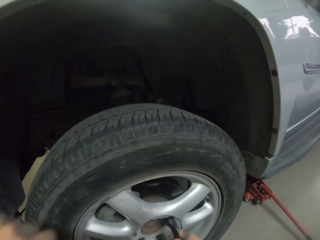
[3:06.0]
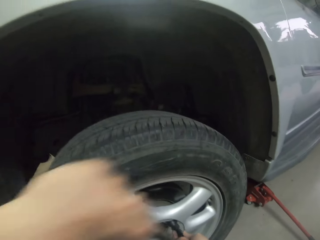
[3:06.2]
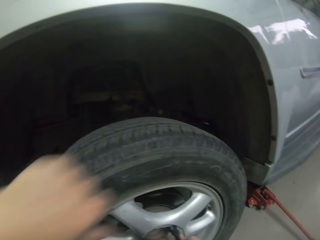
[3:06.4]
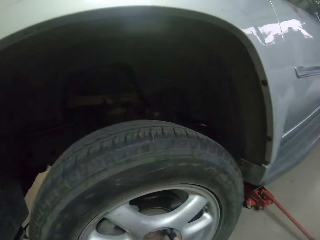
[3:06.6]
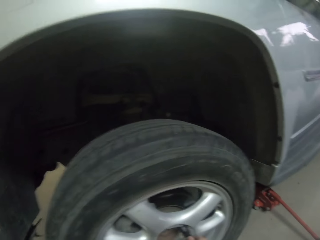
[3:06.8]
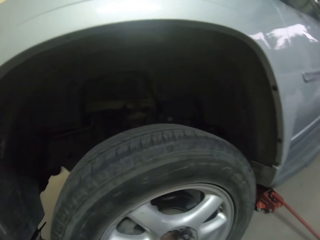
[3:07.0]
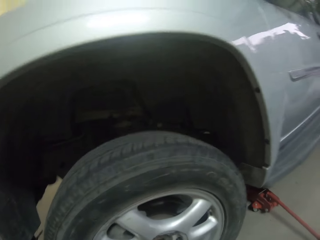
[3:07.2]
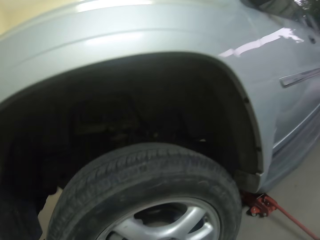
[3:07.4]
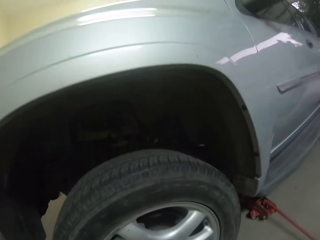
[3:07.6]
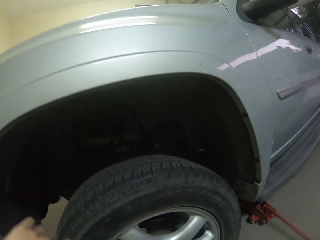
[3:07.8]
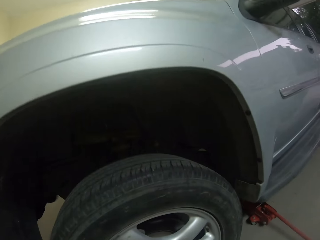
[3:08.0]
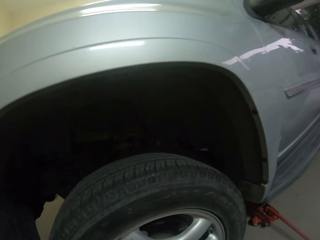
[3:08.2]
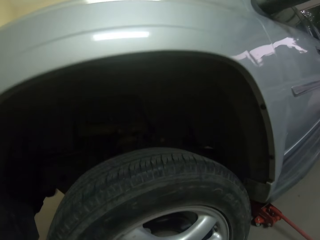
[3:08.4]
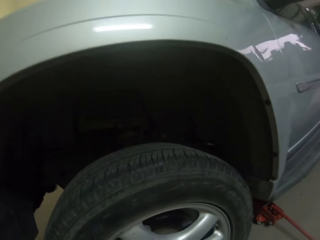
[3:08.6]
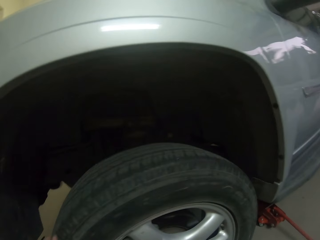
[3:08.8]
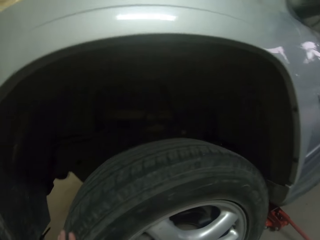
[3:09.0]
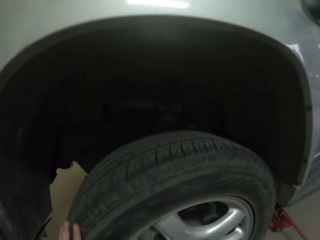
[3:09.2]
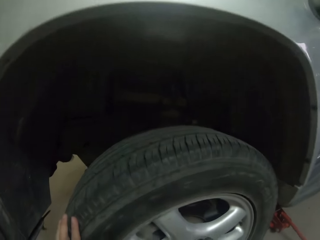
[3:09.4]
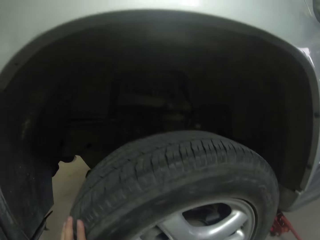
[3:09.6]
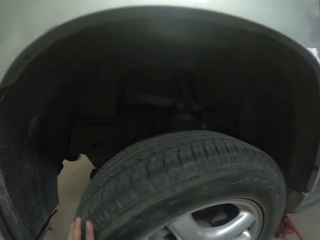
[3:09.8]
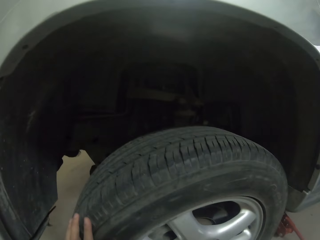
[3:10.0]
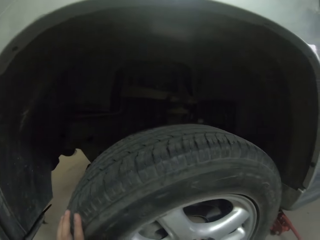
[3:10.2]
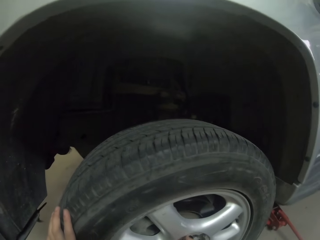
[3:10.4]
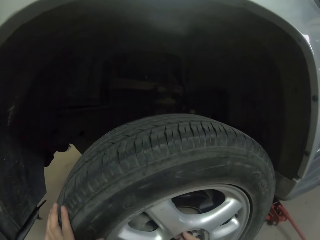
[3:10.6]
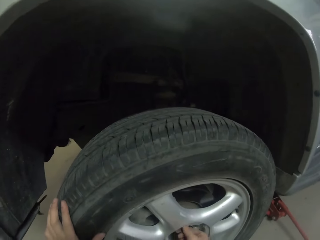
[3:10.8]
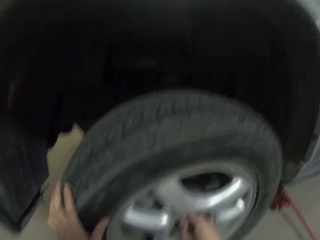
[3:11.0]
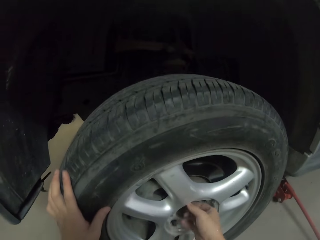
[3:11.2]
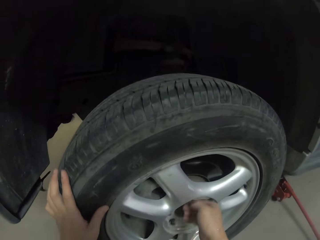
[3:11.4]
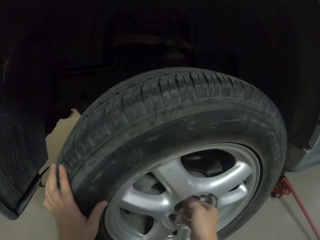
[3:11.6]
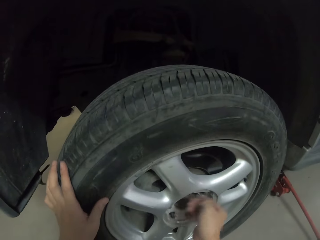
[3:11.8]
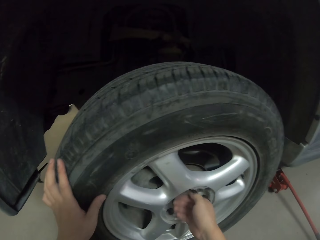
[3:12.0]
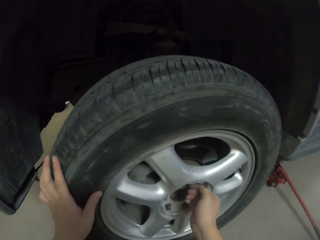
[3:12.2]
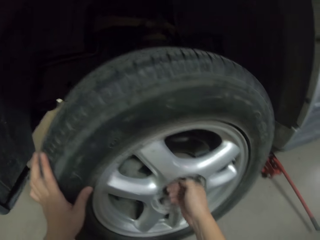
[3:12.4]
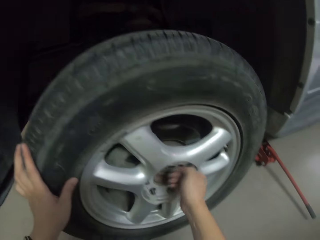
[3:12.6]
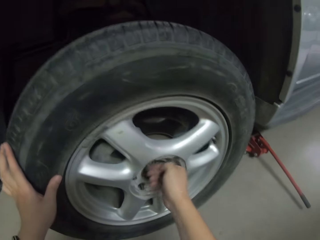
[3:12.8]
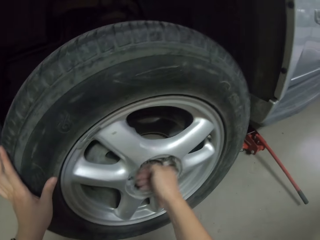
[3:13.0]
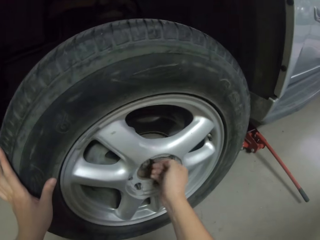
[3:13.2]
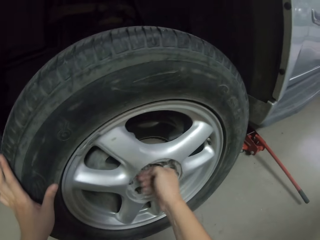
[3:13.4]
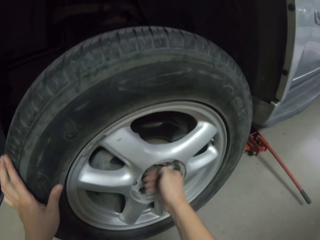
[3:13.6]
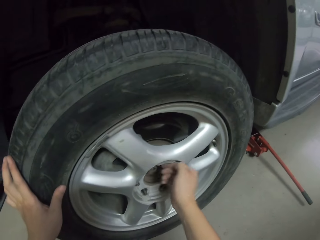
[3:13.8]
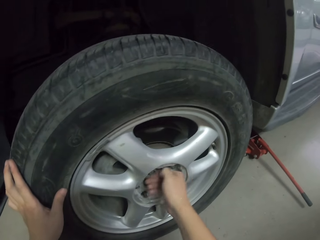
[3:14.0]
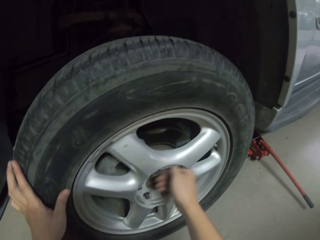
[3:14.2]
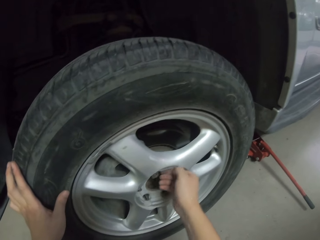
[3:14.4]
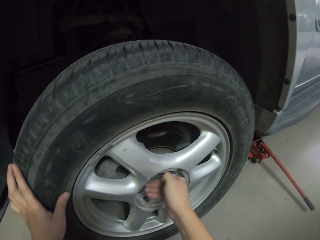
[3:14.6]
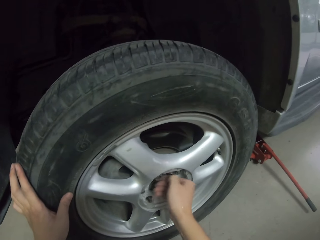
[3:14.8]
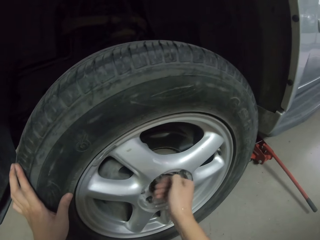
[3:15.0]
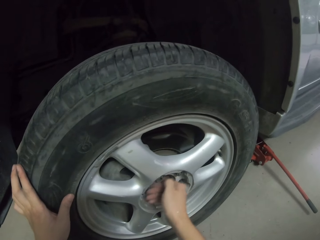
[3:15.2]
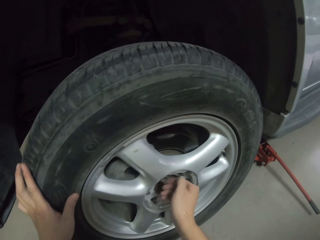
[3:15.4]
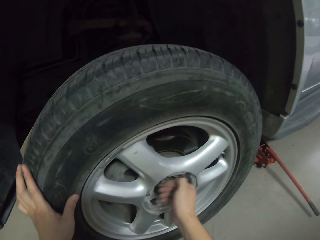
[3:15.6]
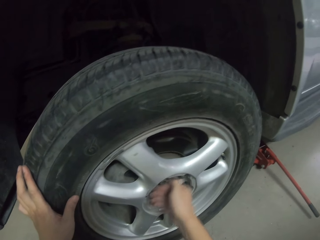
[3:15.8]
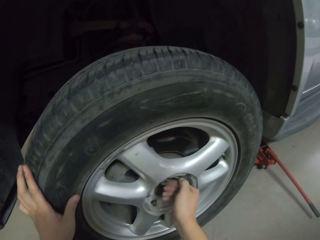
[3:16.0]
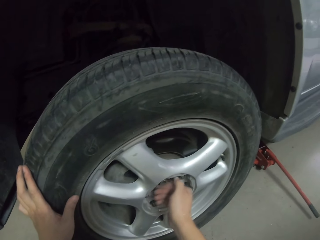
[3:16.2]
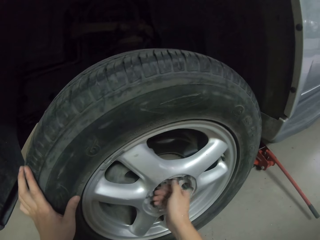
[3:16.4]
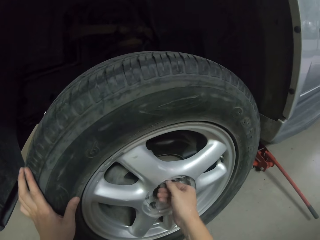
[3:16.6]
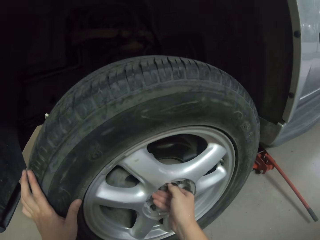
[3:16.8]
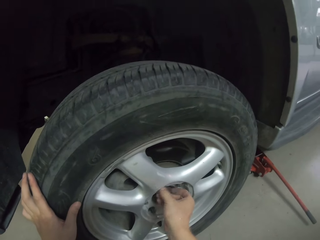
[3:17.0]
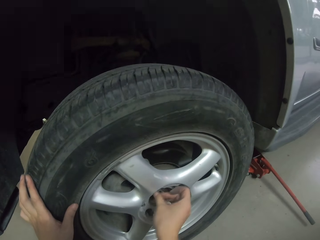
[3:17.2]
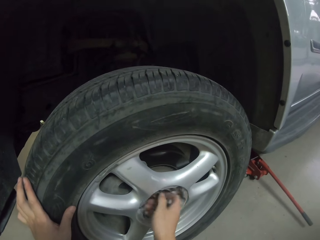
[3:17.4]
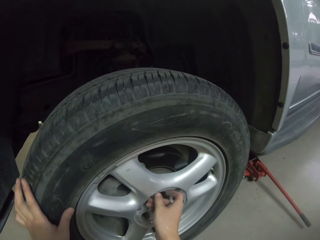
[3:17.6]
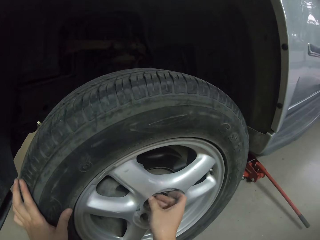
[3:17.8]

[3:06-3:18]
The camera wearer opens the car tyre using a spanner. He removes the screws using his hands.

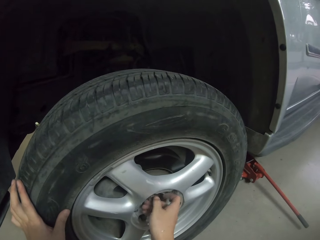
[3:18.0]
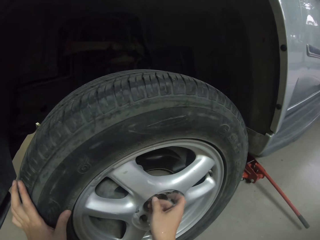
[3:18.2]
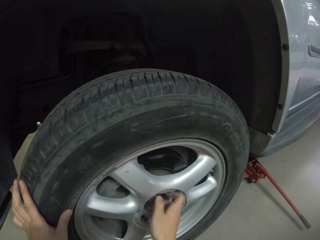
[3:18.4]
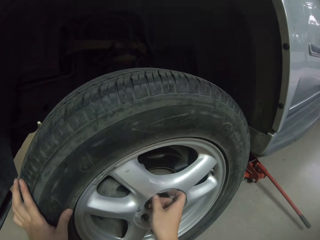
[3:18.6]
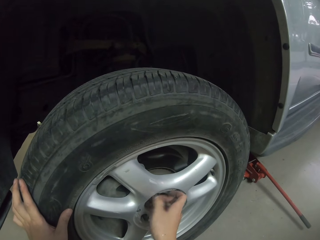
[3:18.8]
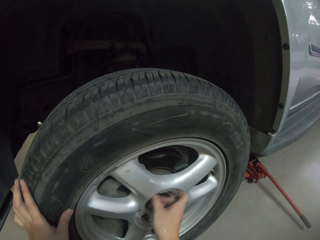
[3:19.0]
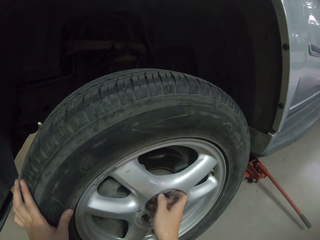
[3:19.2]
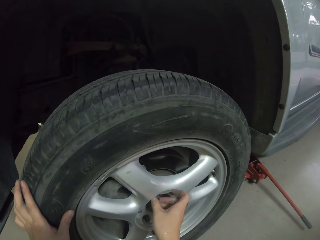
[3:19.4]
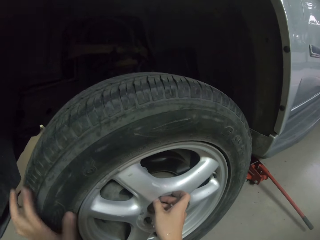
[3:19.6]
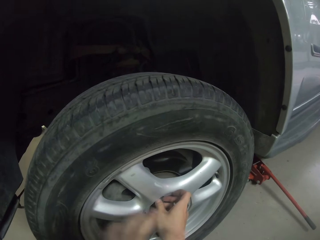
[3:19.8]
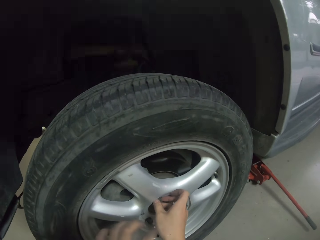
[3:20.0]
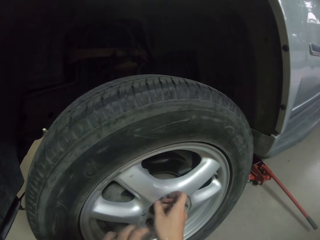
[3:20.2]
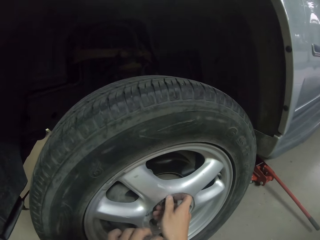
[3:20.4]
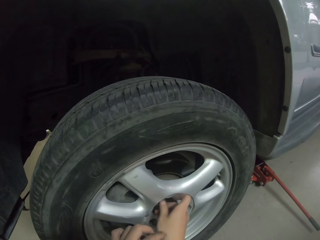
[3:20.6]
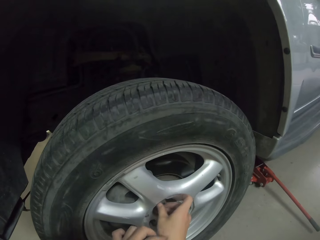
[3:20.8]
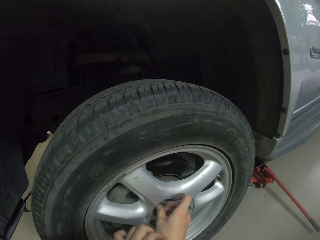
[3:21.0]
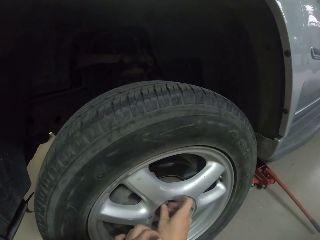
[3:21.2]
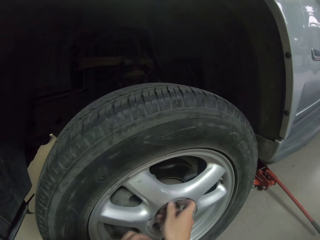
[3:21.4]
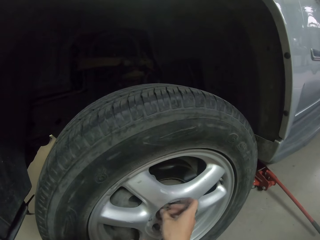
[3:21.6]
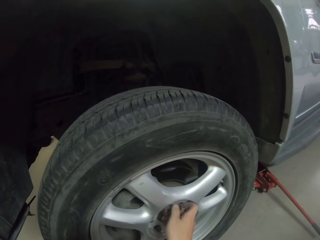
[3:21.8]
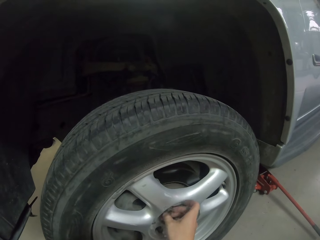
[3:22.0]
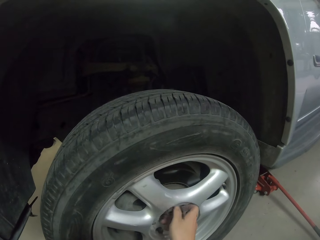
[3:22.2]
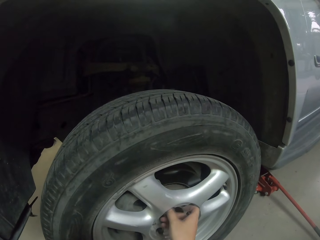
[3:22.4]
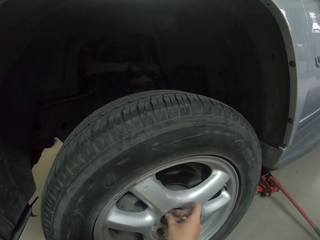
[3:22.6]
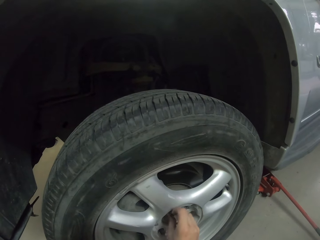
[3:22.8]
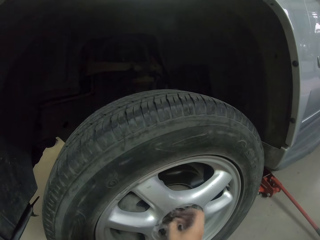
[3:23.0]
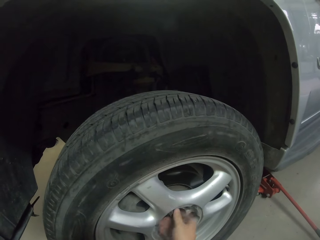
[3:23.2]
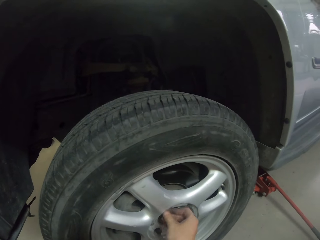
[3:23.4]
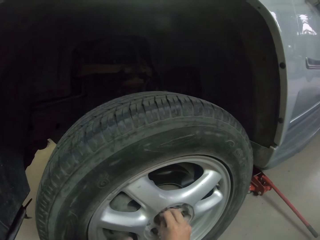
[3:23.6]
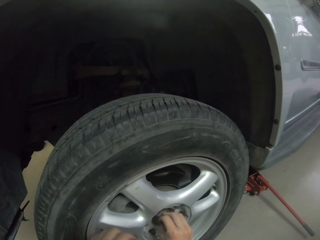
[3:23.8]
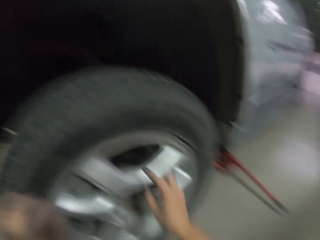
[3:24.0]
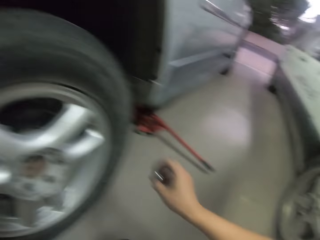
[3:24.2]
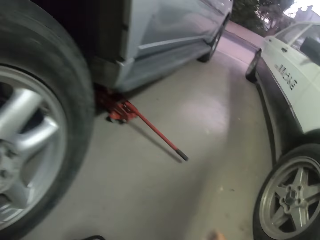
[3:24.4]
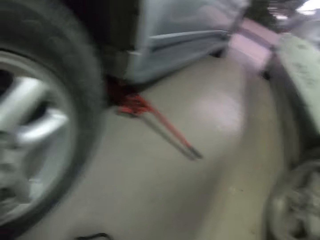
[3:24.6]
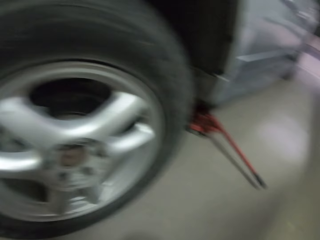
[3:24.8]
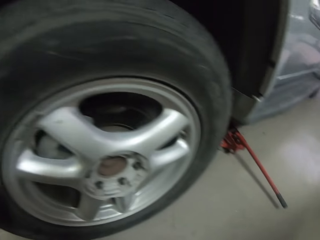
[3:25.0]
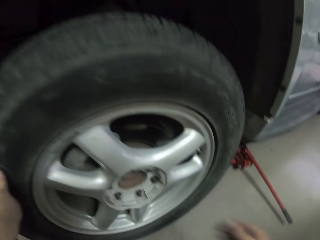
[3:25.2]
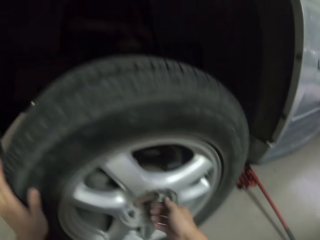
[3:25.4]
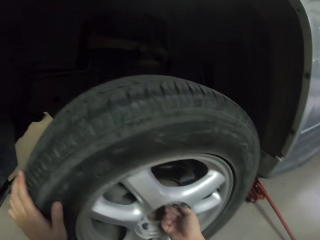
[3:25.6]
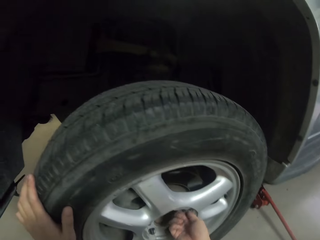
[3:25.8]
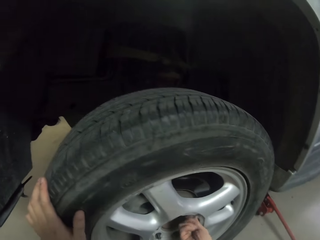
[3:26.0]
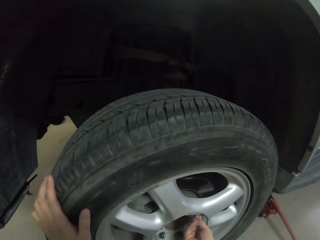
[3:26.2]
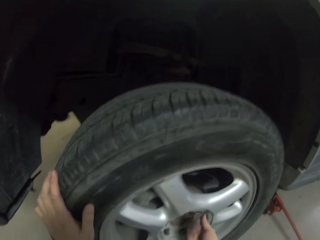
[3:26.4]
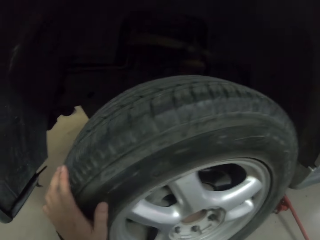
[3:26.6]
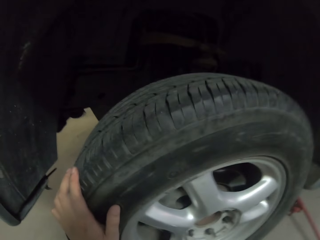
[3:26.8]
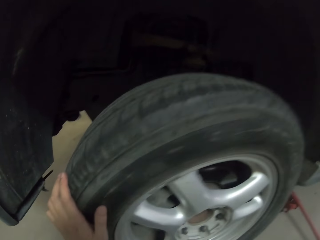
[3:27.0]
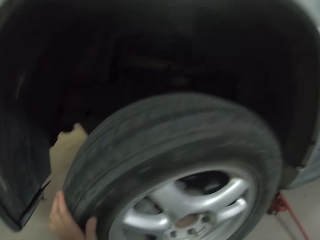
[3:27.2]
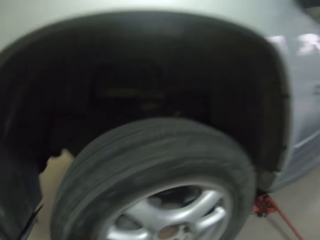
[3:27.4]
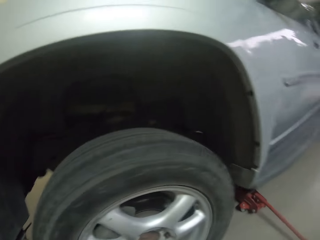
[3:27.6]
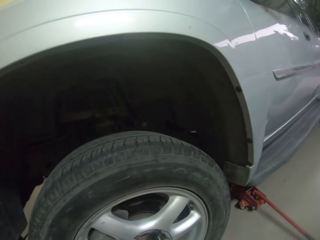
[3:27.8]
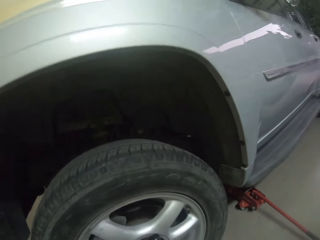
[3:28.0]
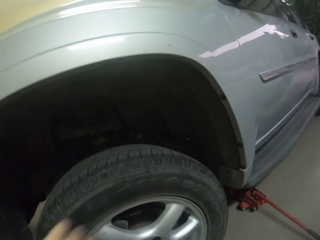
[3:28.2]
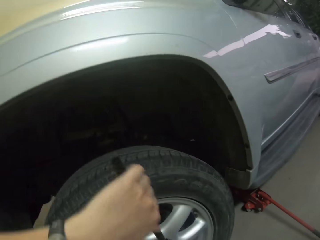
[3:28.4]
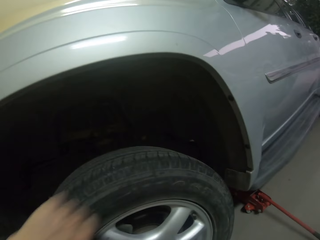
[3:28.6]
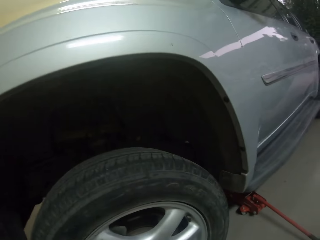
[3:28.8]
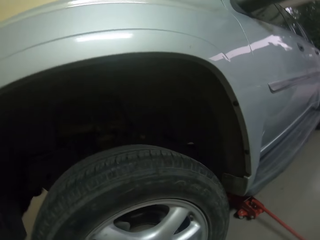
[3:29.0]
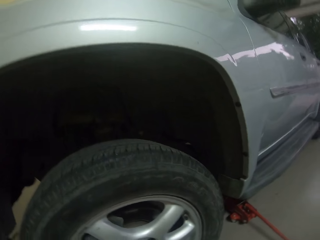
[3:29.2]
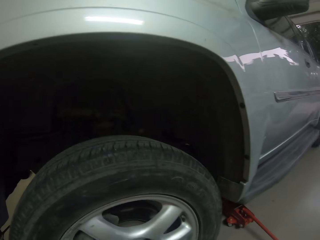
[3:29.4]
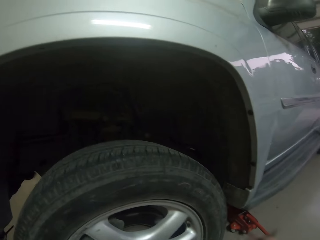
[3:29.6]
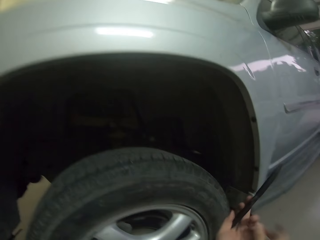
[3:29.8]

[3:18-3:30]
The camera wearer removes the bolt from the rim of the car.
